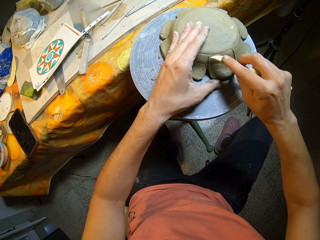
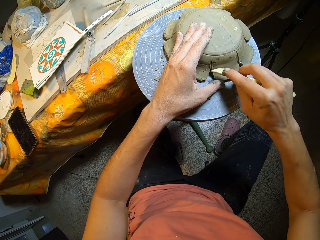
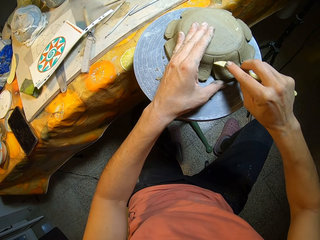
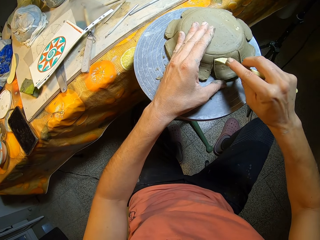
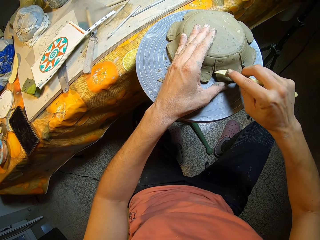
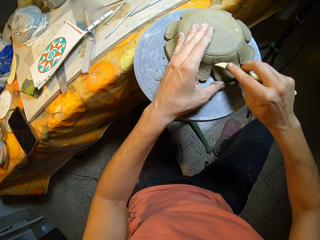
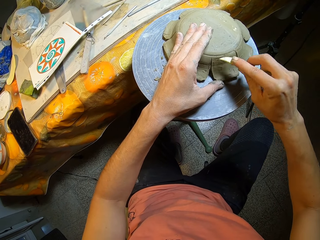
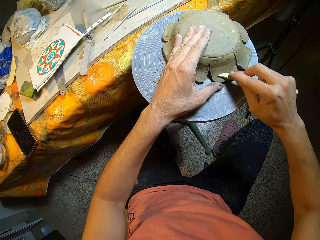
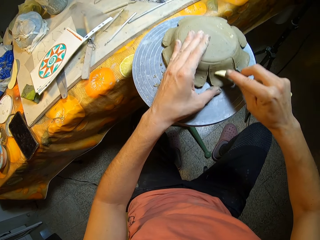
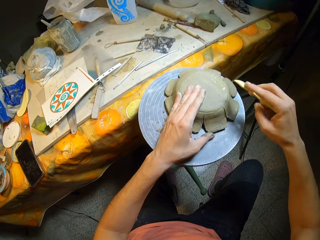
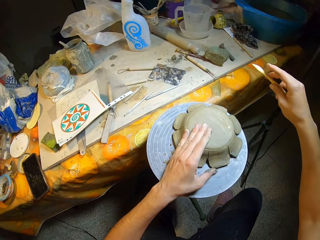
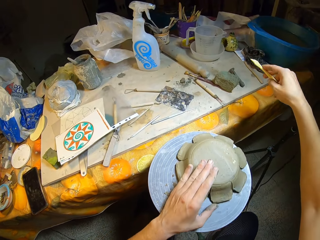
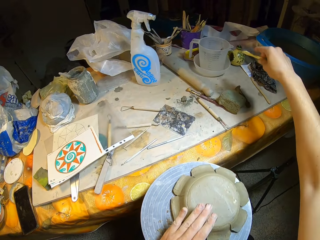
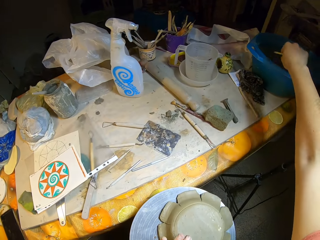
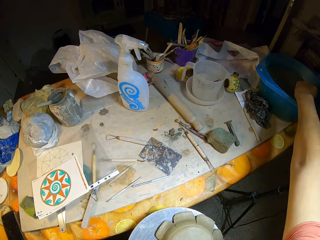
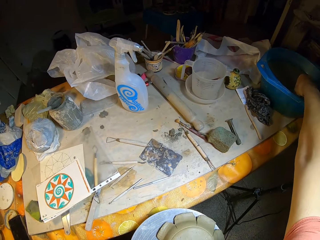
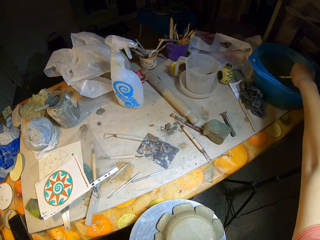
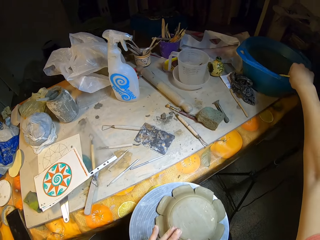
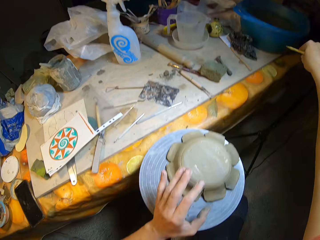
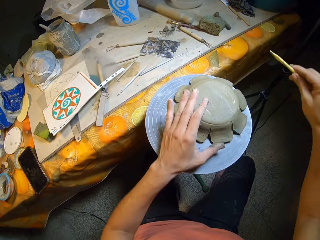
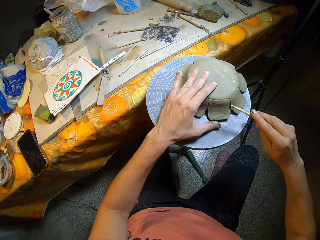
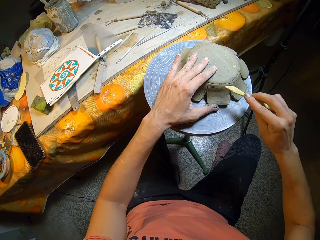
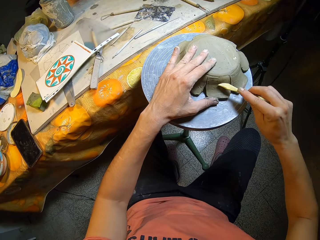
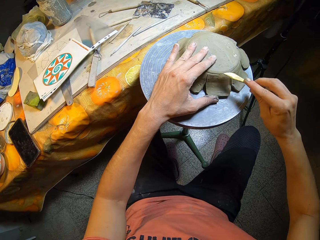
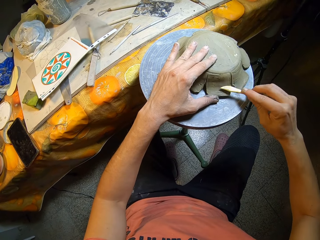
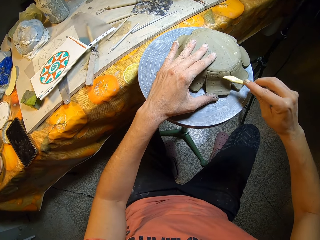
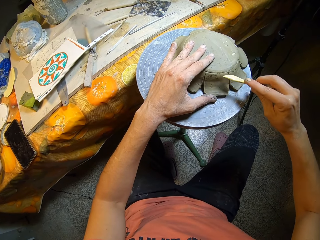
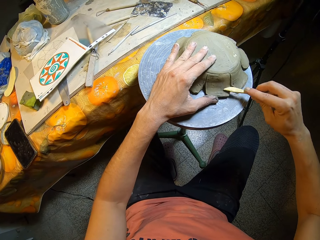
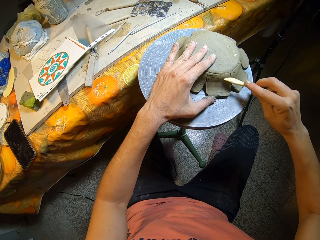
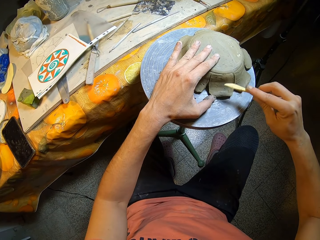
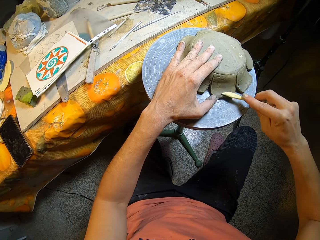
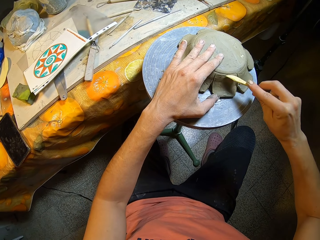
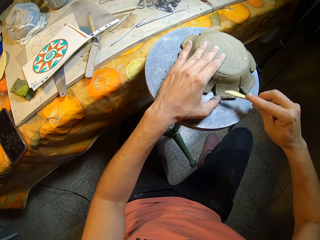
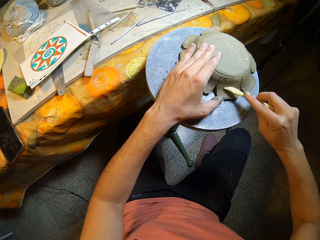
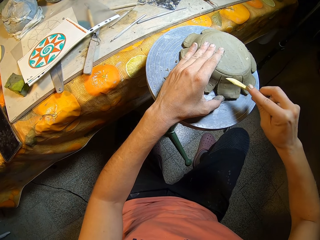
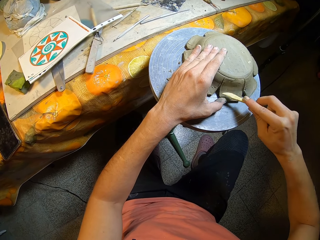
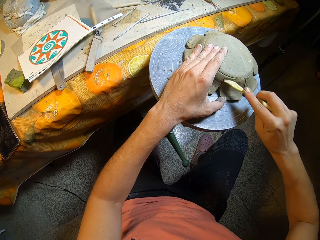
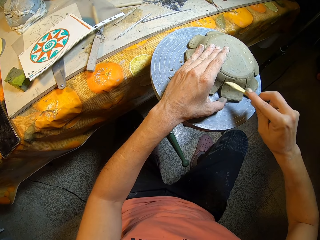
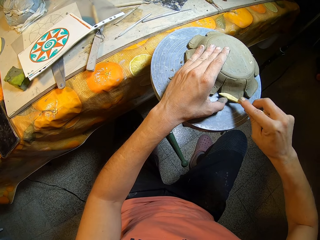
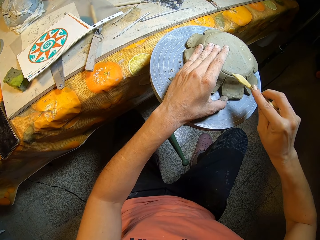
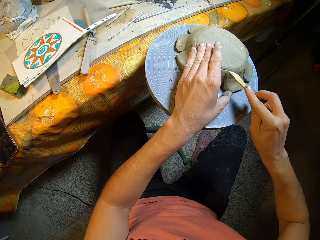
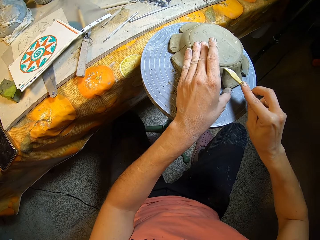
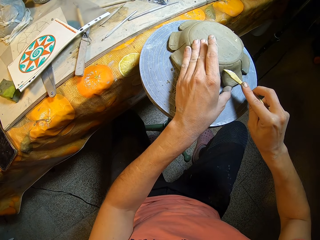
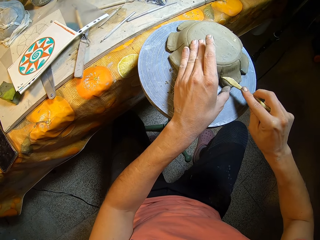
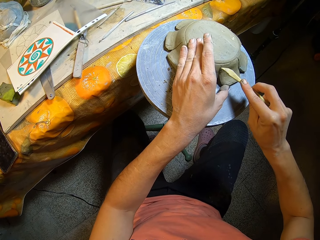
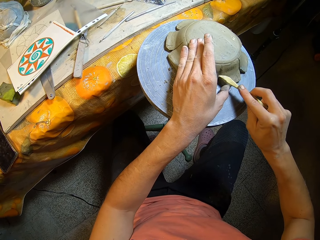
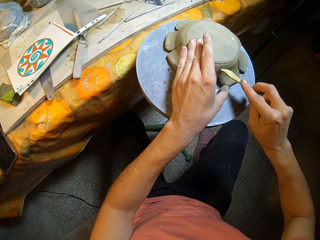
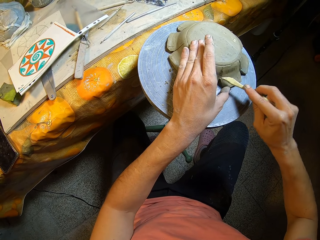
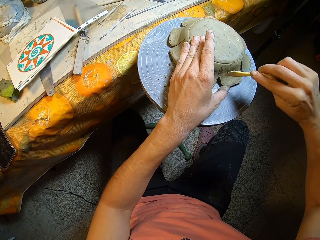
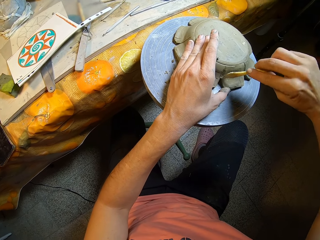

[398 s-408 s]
The camera wearer rinses the wooden modeling tool in the water inside the blue plastic bowl on the table with his right hand. He lifts his hand. He carves the ceramic on the table with the wooden modeling tool in his right hand.

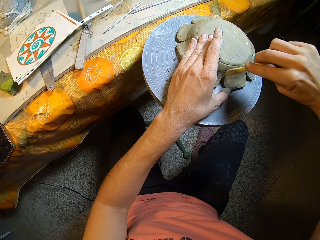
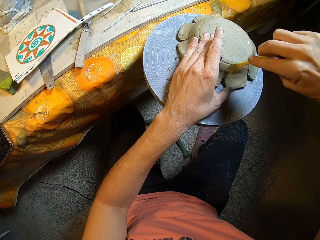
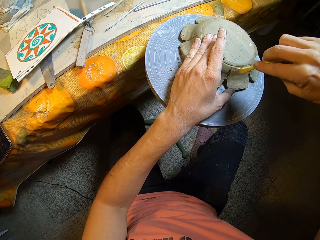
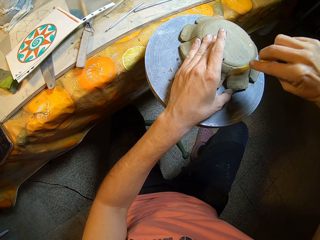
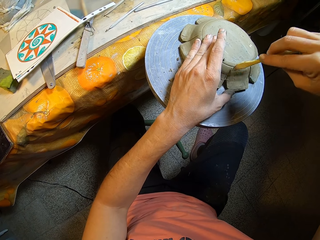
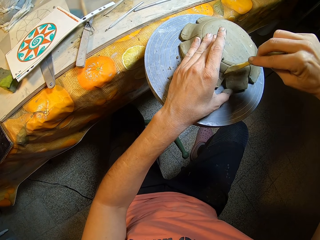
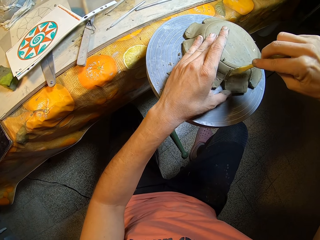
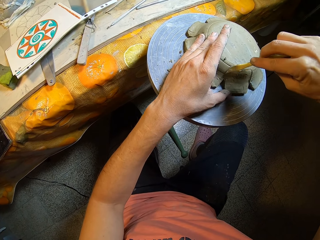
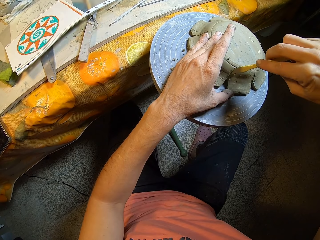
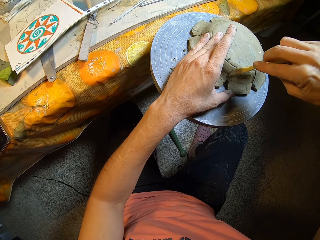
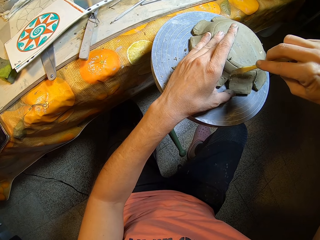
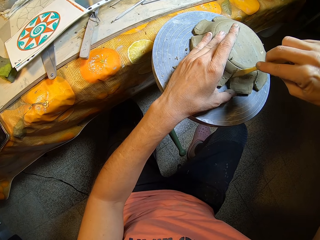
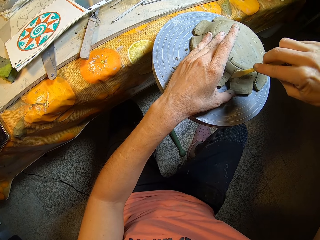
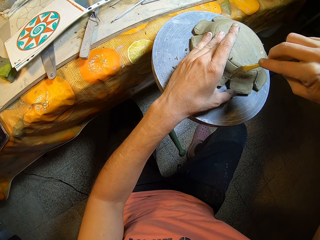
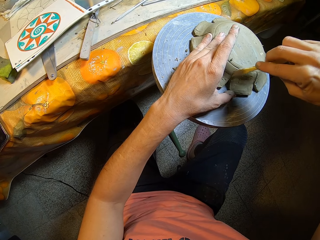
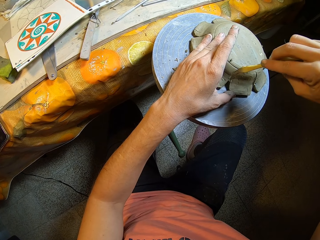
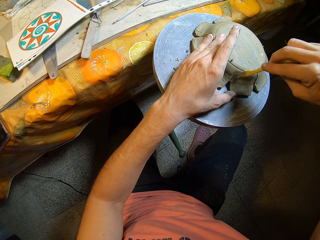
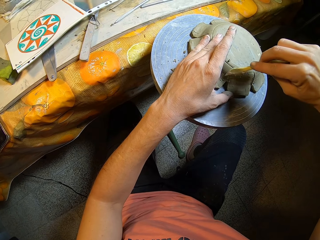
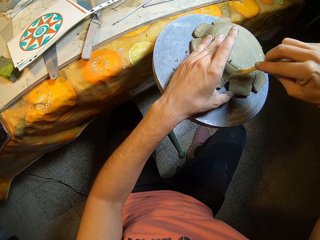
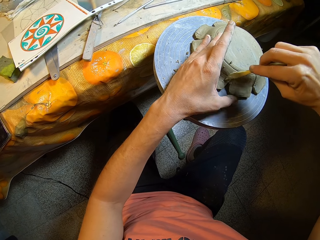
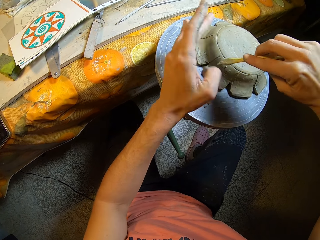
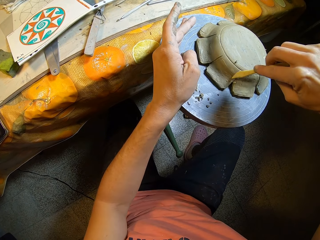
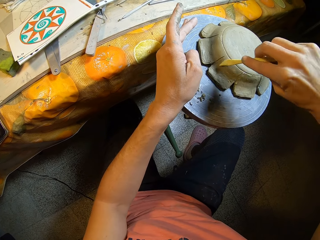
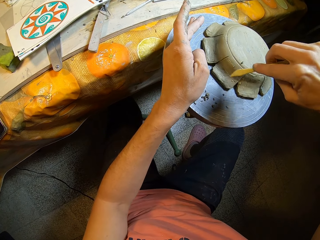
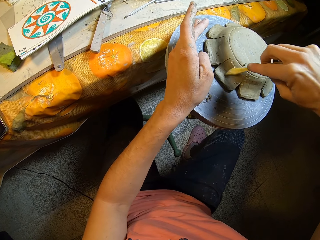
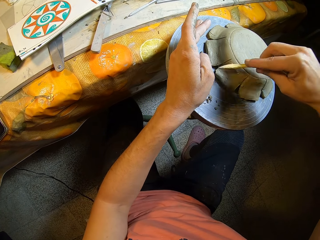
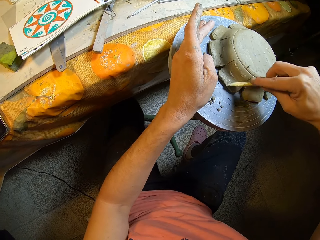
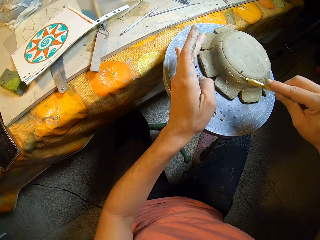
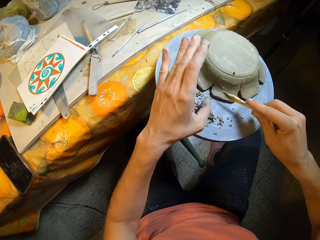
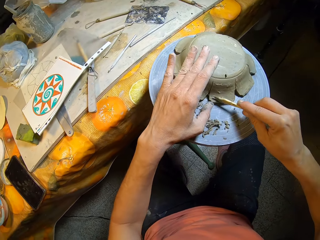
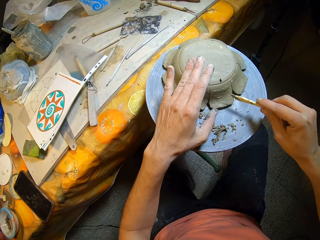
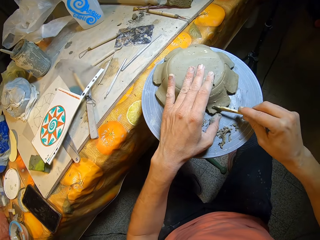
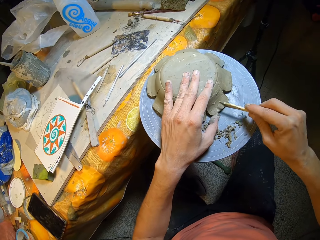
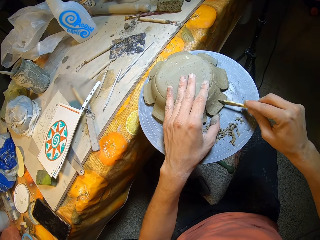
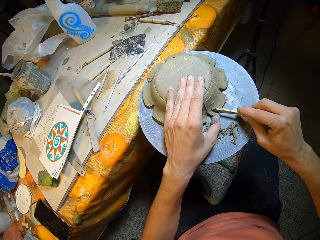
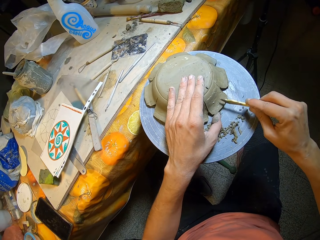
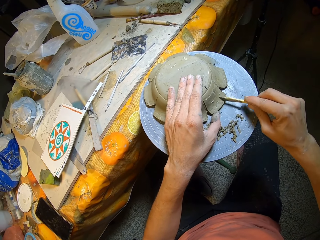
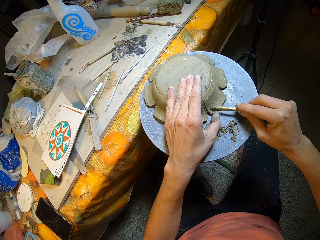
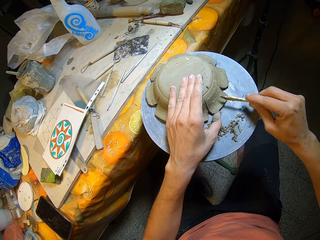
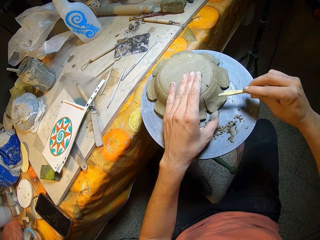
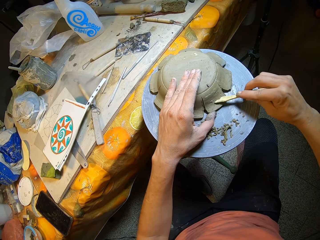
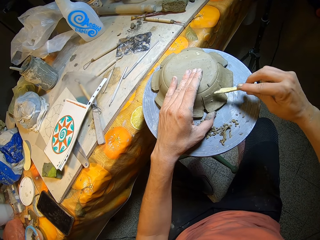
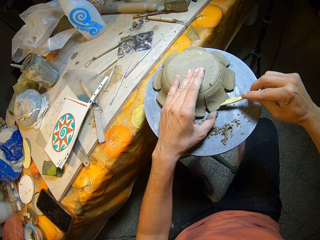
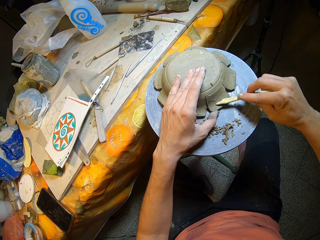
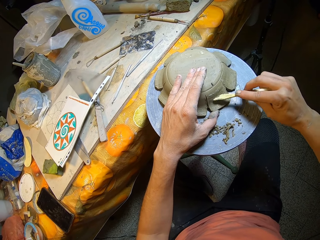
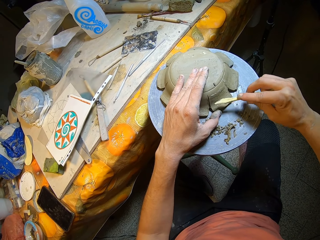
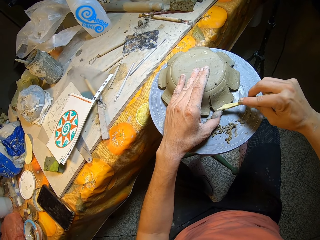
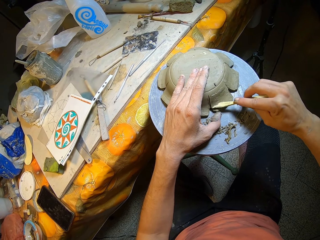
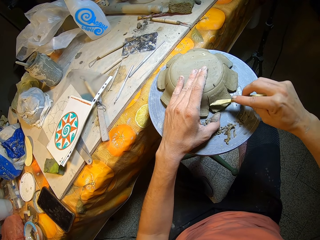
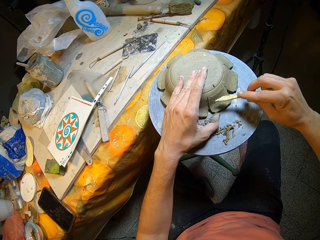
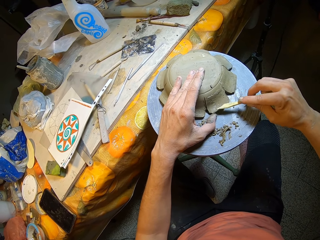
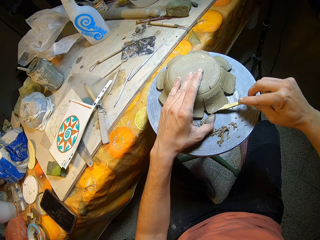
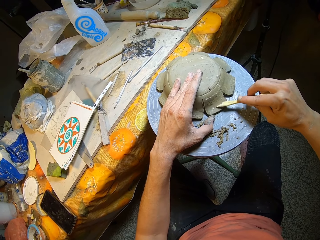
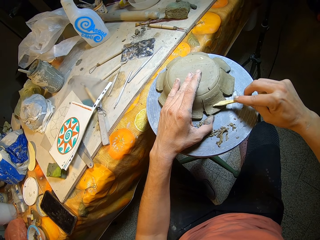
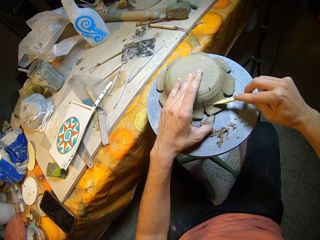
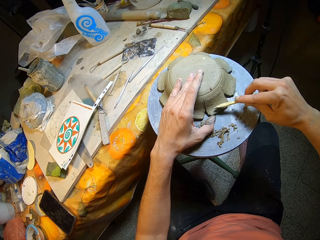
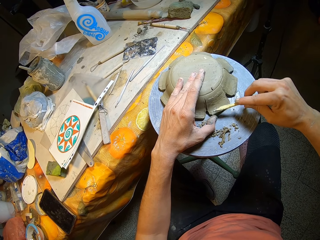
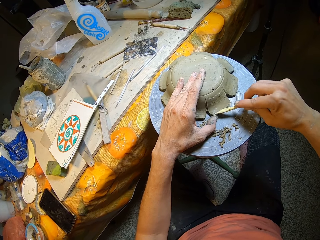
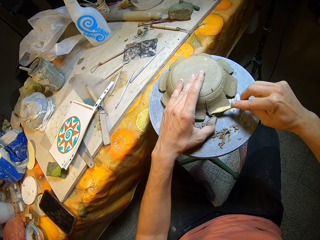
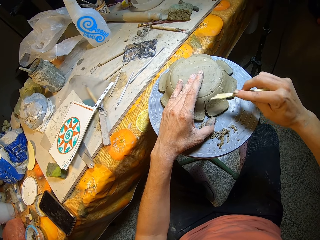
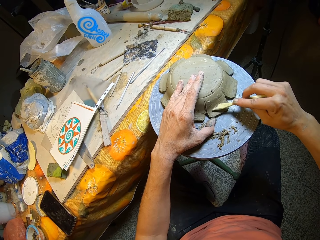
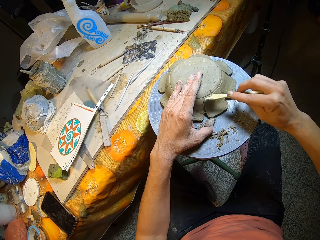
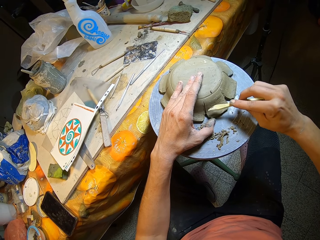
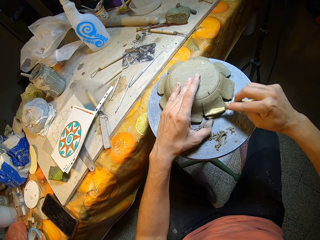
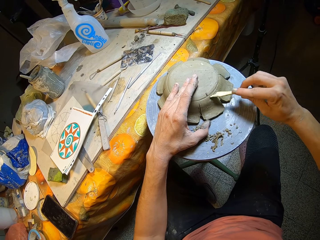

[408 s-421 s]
The camera wearer adjusts the plate. He molds the plate. He turns the ceramic on the table with his left hand. He carves the ceramic on the table with the wooden modeling tool in his right hand.
